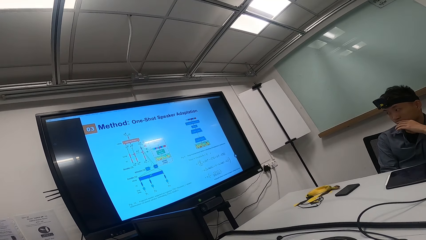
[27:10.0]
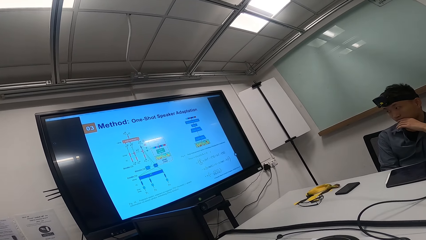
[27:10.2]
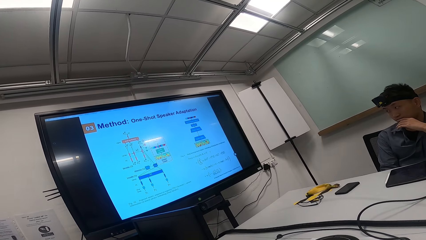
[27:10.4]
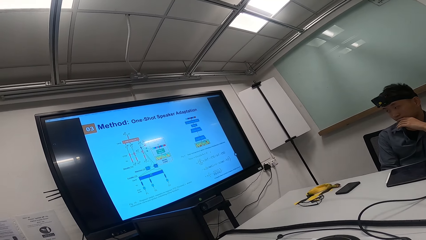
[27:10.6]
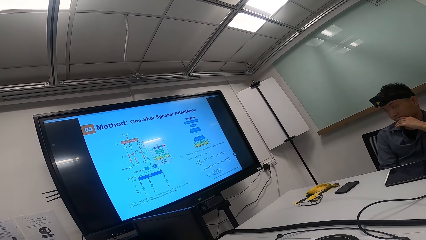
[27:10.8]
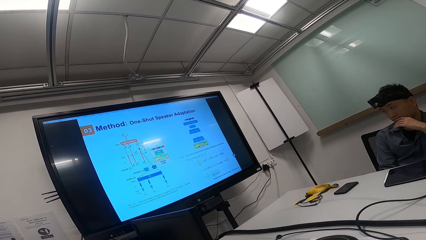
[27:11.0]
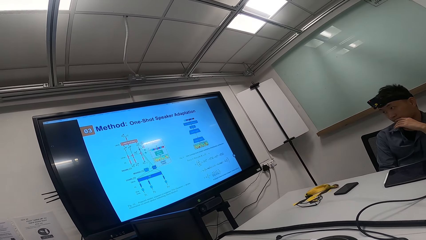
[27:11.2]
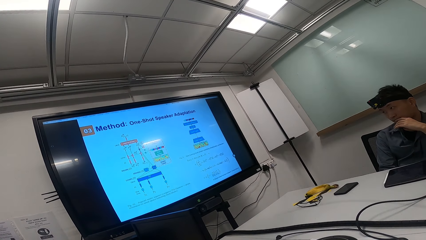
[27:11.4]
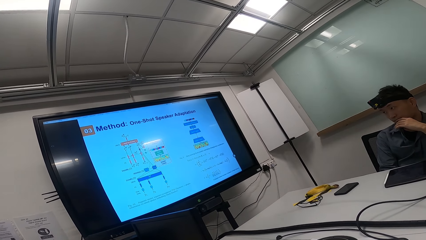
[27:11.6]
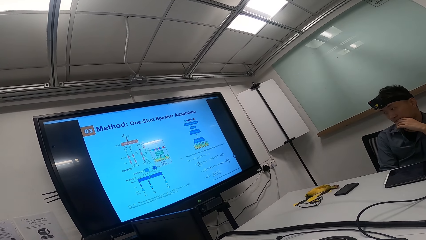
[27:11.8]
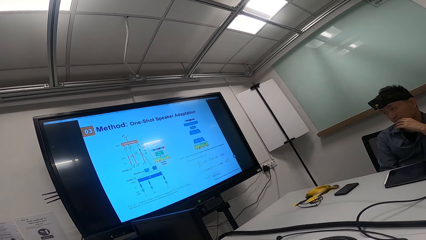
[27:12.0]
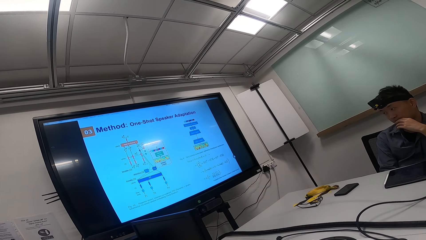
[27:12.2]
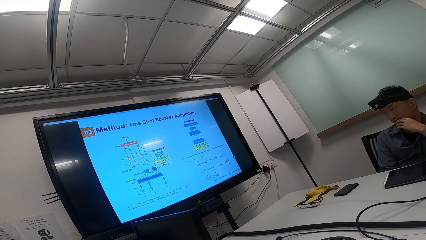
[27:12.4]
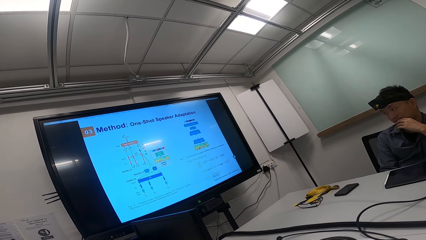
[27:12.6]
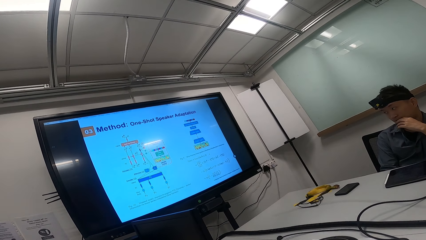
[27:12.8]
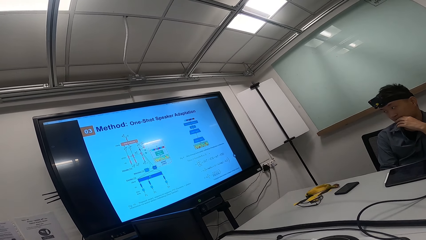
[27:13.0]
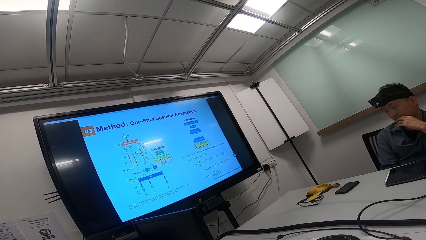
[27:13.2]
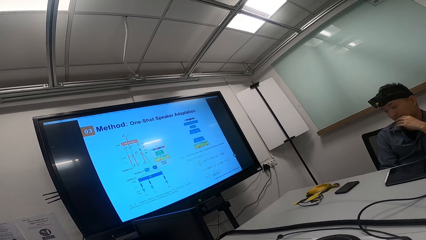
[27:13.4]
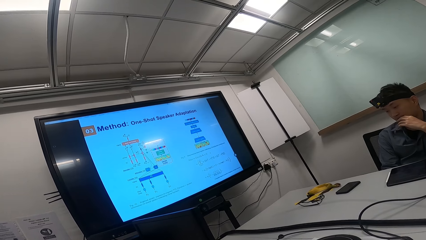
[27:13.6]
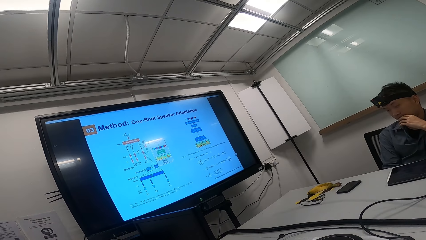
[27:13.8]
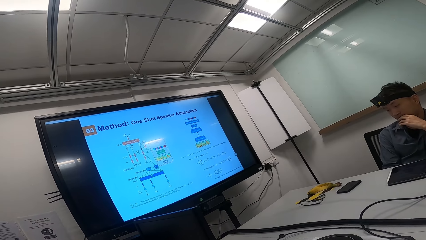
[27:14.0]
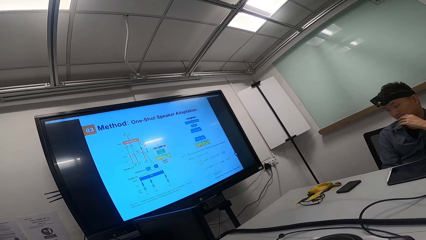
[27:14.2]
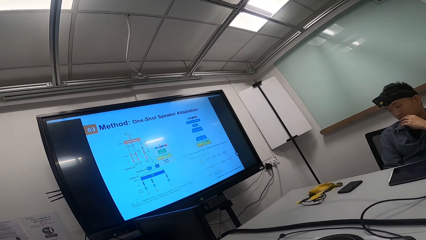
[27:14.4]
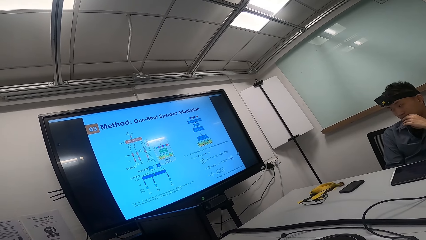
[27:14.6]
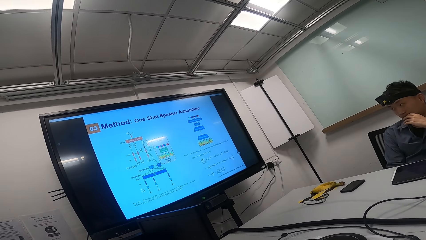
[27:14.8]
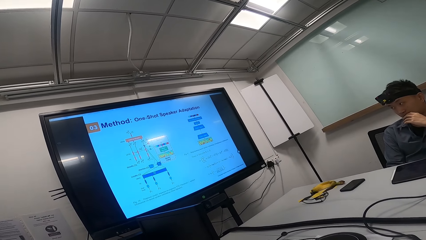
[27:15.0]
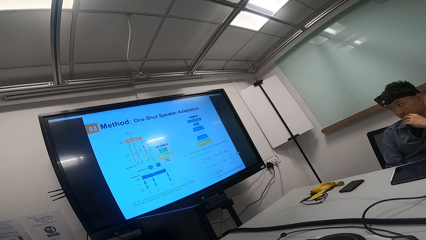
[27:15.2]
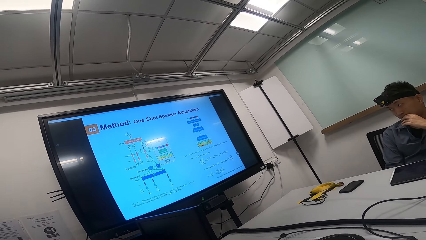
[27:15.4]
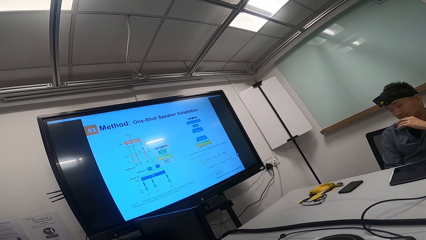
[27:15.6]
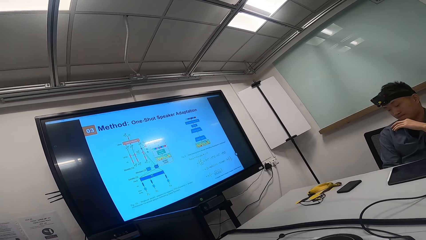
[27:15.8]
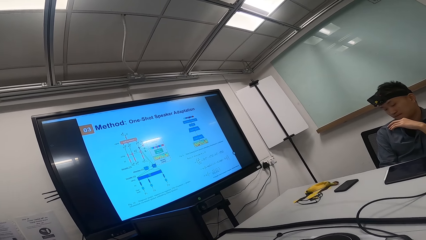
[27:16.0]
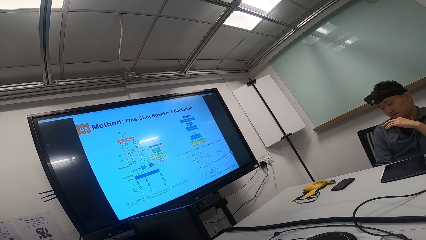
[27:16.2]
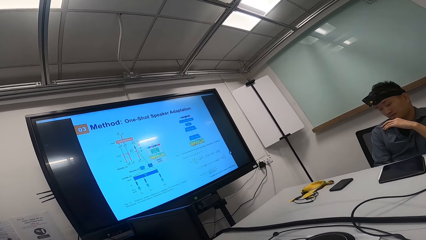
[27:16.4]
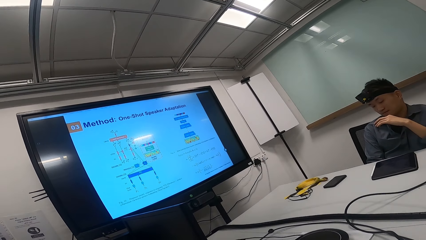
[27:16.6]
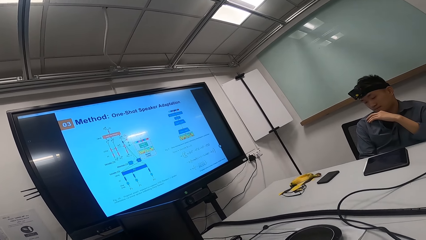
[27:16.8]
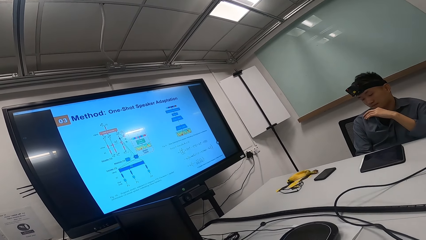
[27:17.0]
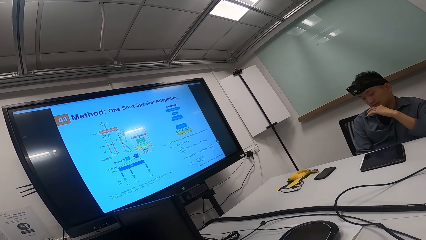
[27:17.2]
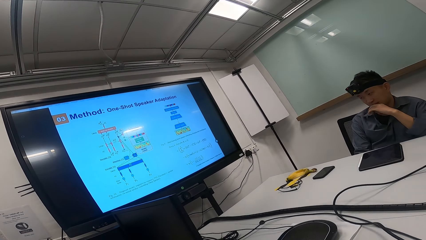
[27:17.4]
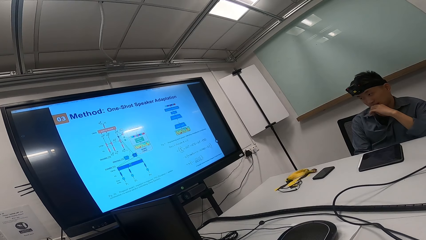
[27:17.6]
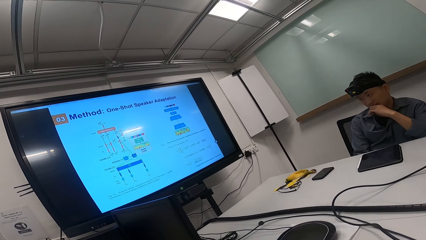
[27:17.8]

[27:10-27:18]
A person puts his left hand on the mouth.

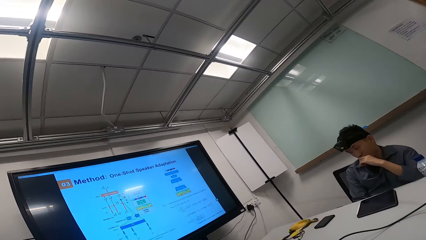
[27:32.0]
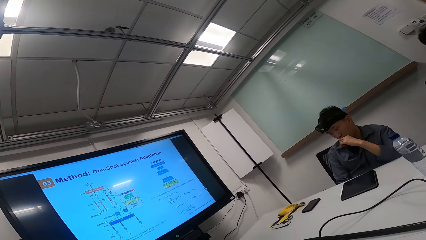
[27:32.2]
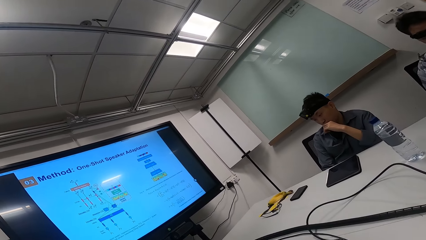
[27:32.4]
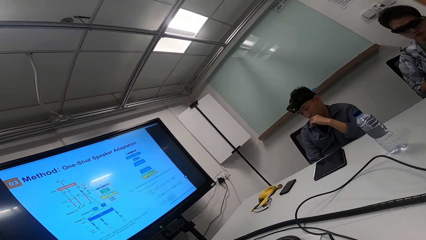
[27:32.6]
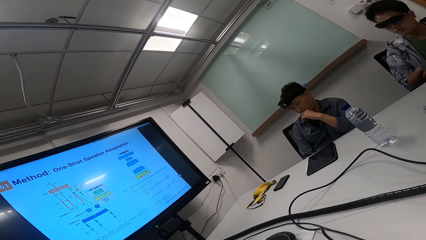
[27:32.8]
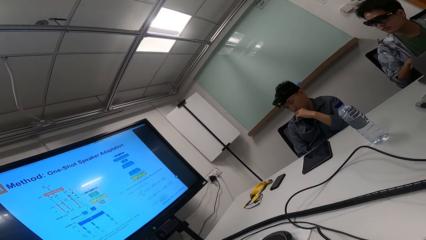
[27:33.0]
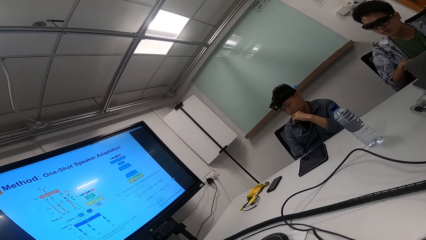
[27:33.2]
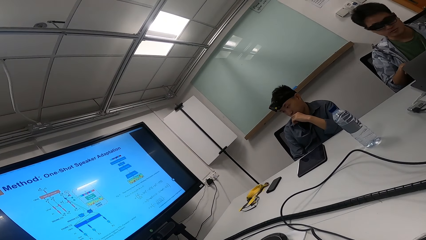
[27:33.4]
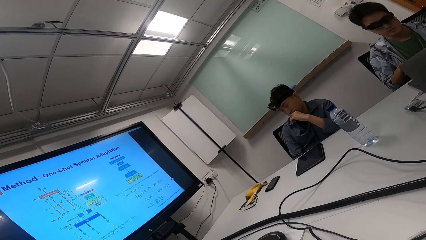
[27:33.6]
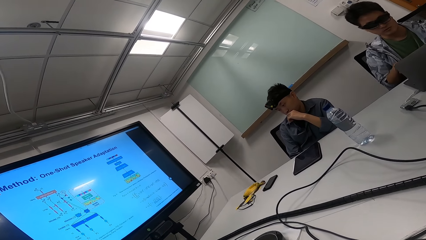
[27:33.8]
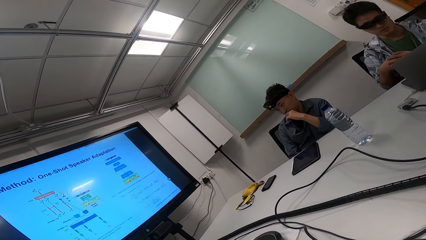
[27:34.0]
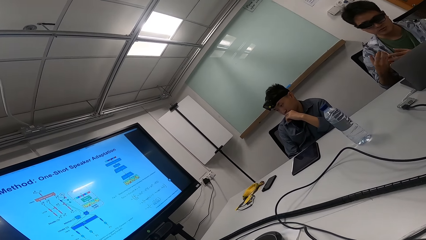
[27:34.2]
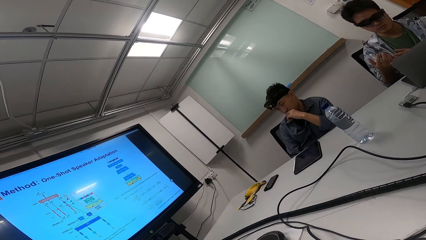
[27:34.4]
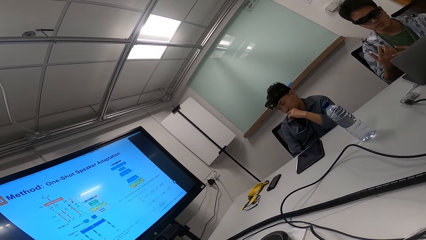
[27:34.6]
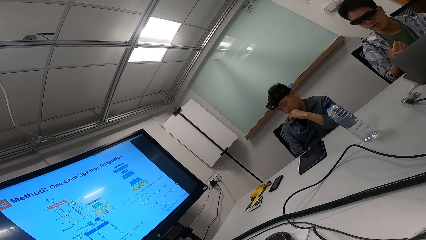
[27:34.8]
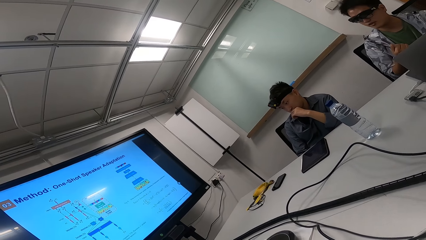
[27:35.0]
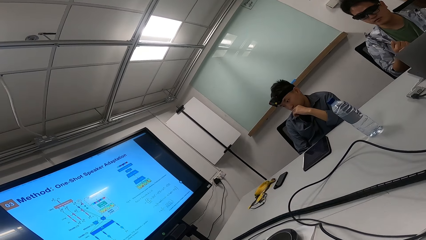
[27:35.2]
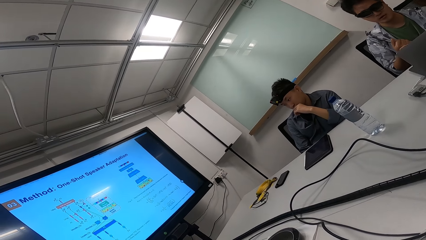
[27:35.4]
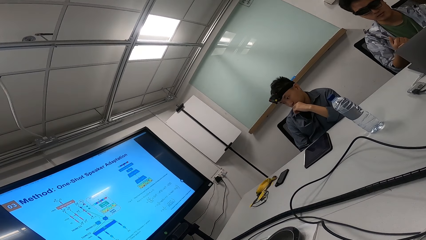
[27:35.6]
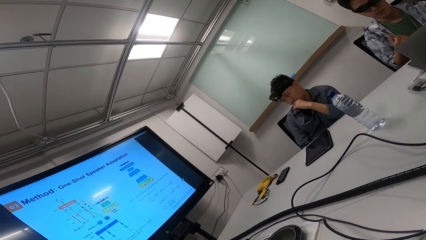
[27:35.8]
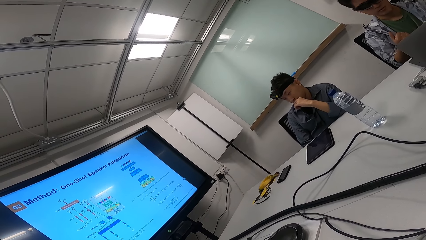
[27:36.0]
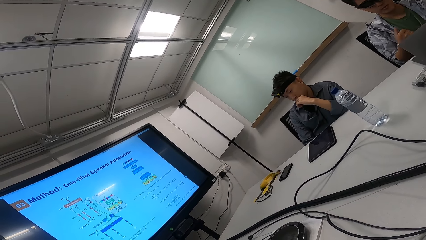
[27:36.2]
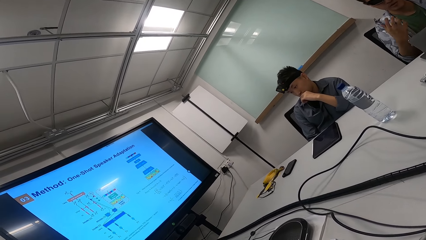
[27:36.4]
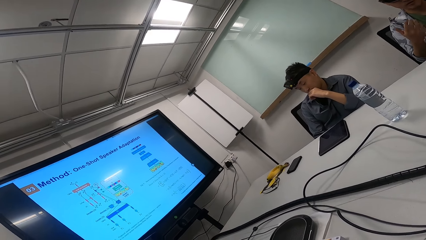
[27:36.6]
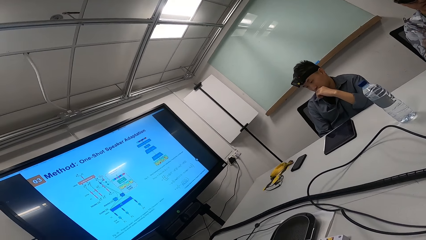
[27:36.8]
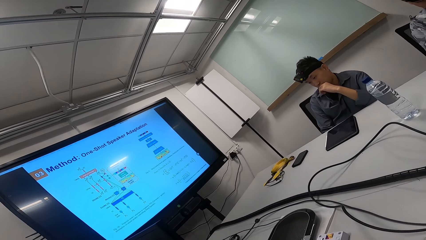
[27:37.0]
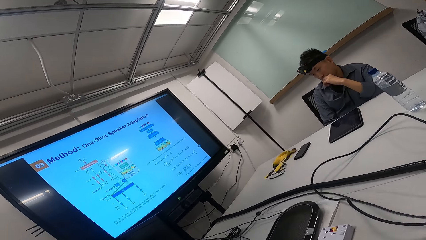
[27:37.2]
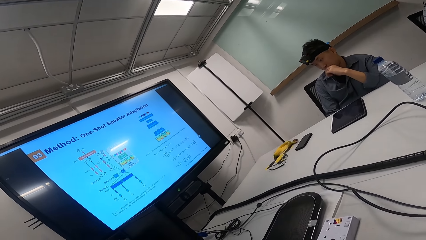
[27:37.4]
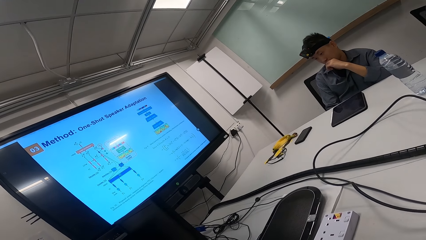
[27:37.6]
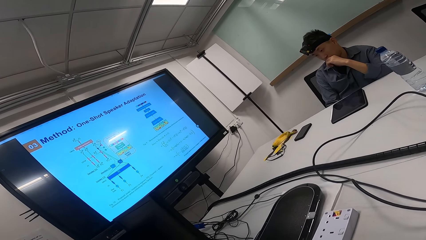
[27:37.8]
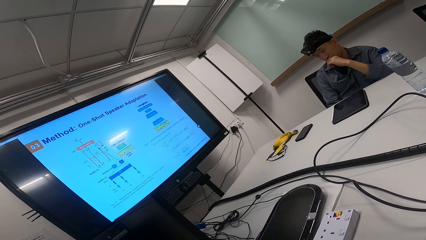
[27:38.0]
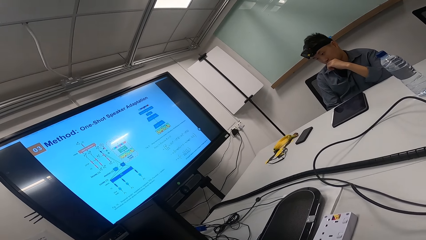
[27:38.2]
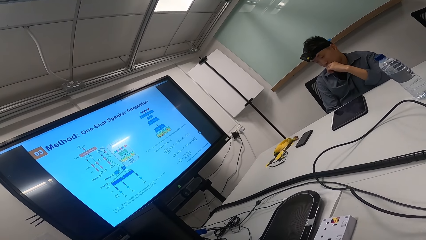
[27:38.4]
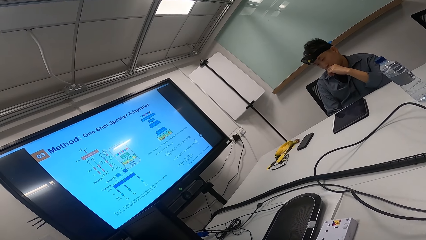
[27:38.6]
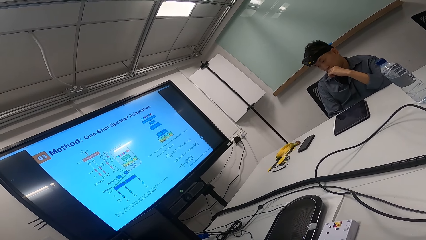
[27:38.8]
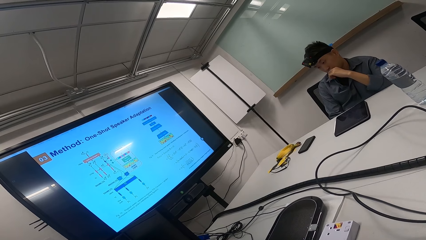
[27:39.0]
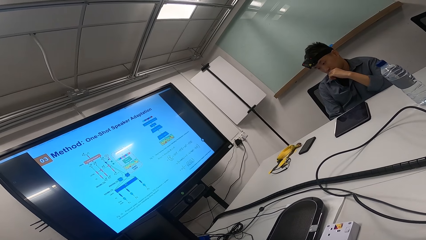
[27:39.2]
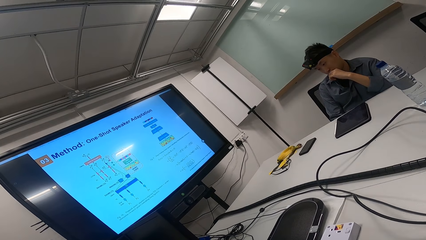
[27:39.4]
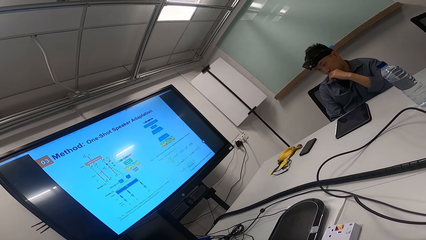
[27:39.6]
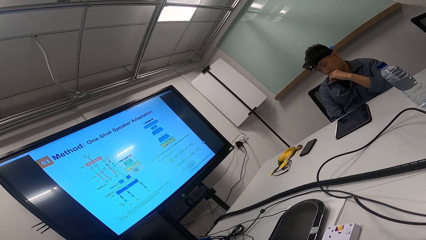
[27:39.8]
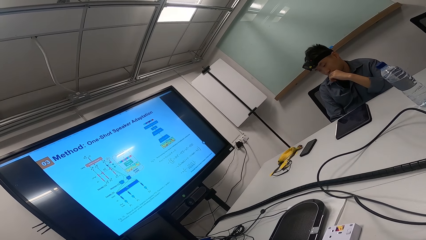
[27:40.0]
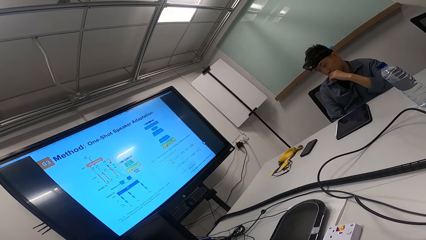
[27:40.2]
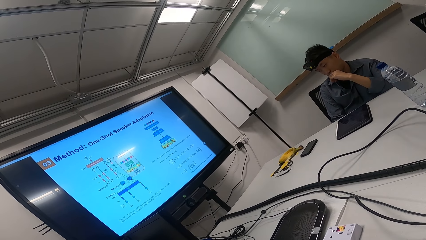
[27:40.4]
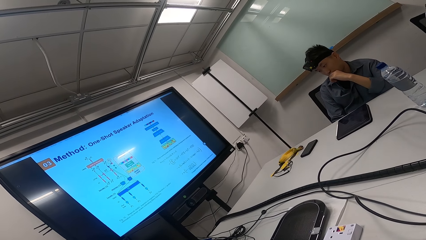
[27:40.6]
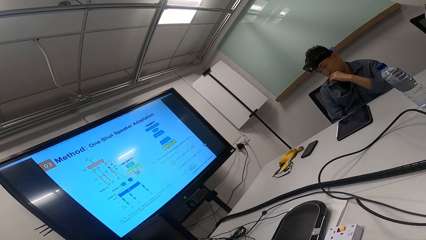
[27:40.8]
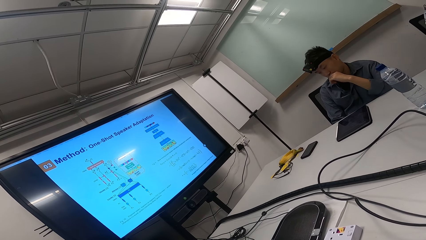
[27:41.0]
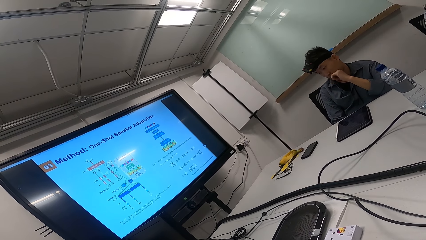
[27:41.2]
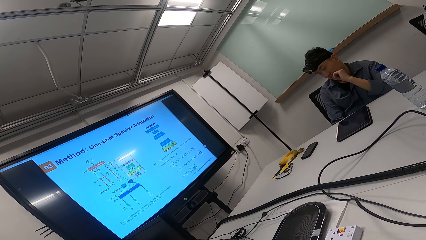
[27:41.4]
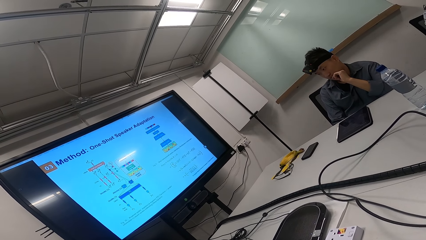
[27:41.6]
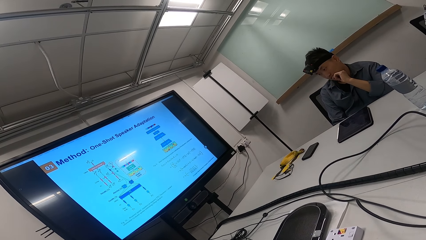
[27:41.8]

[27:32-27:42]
A man reads on the laptop to the camera wearer. The man talks while moving his hand. The camera wearer looks at the screen.
